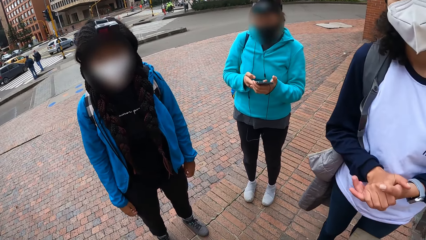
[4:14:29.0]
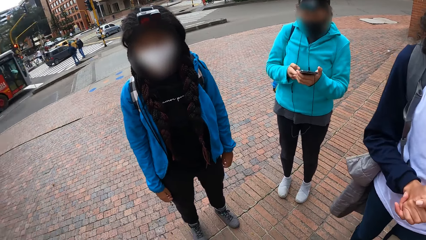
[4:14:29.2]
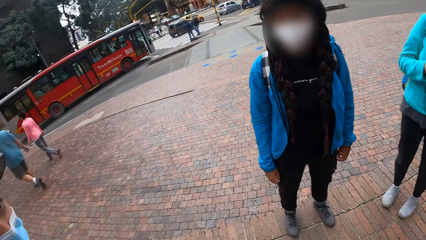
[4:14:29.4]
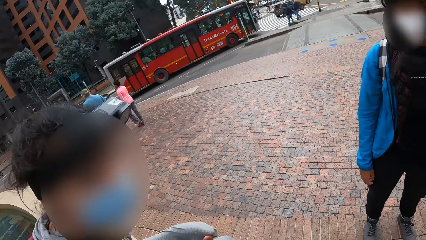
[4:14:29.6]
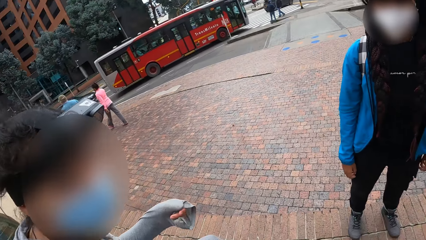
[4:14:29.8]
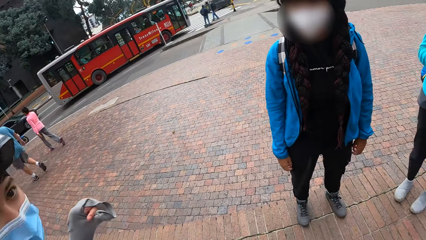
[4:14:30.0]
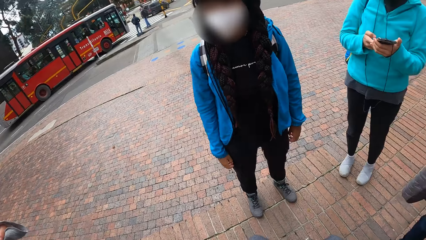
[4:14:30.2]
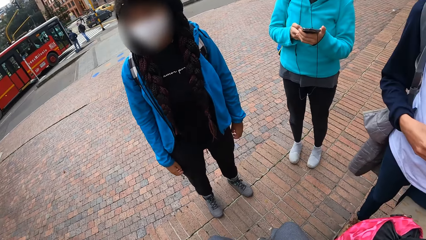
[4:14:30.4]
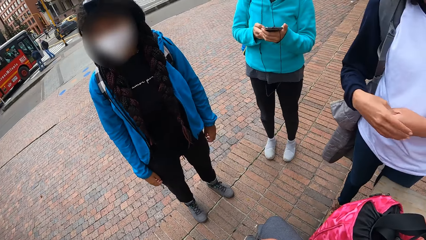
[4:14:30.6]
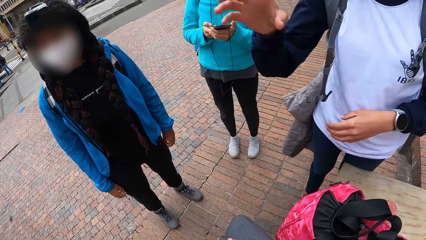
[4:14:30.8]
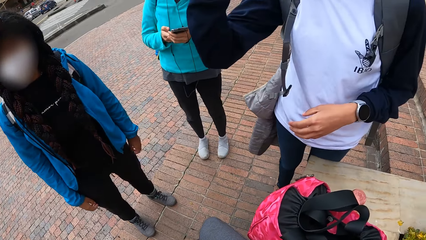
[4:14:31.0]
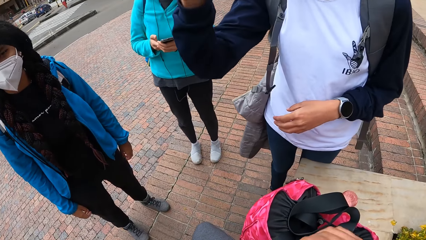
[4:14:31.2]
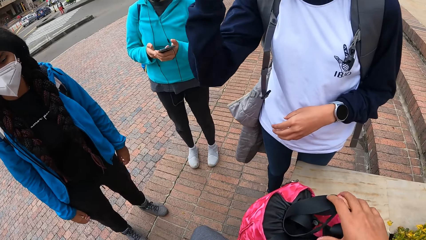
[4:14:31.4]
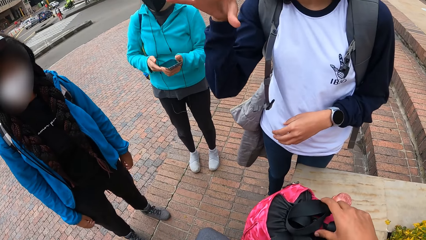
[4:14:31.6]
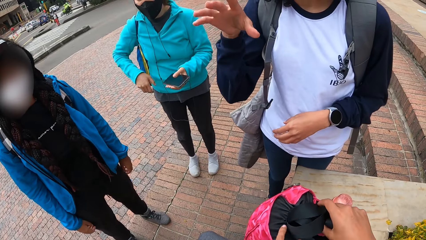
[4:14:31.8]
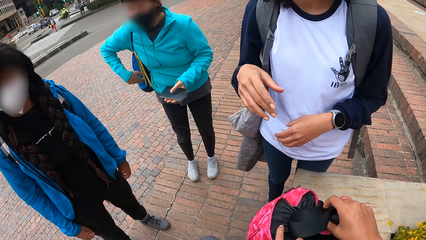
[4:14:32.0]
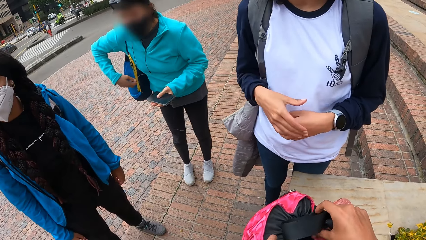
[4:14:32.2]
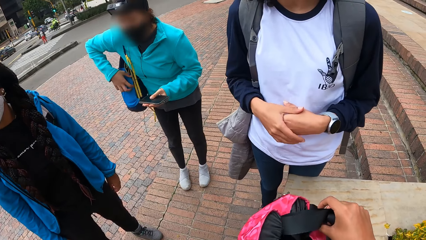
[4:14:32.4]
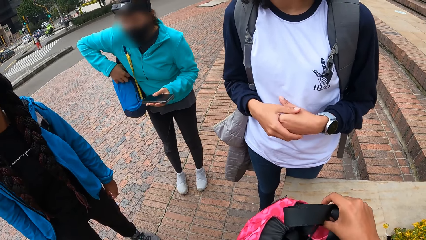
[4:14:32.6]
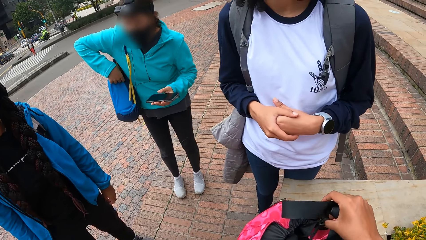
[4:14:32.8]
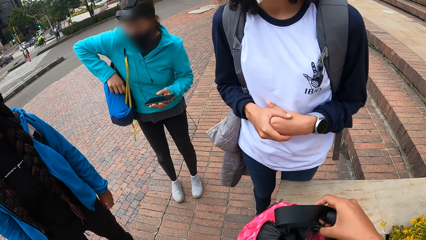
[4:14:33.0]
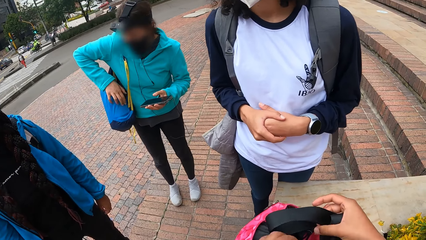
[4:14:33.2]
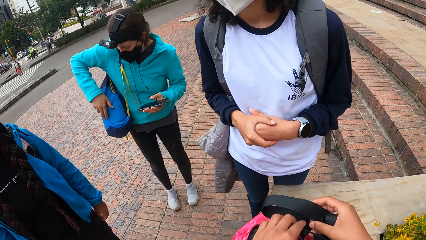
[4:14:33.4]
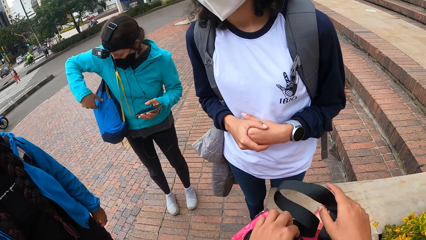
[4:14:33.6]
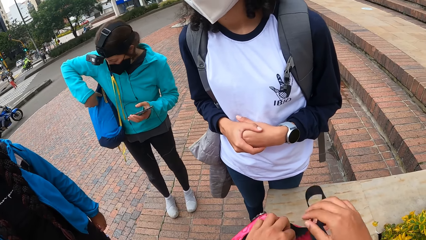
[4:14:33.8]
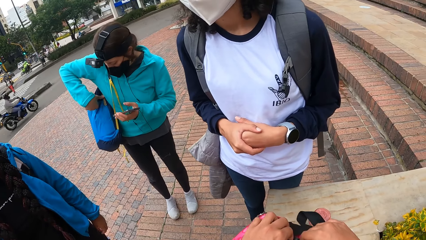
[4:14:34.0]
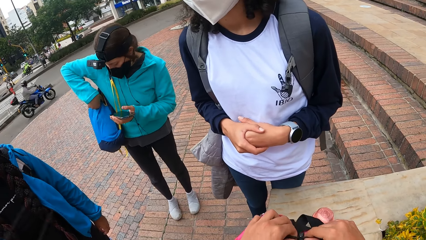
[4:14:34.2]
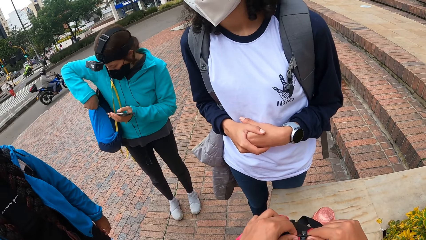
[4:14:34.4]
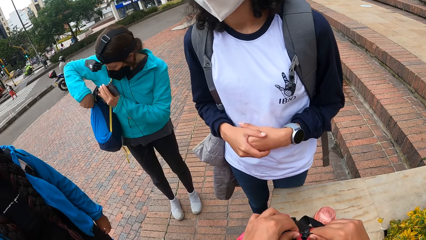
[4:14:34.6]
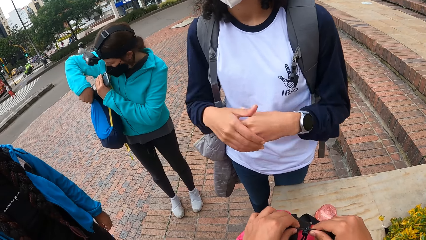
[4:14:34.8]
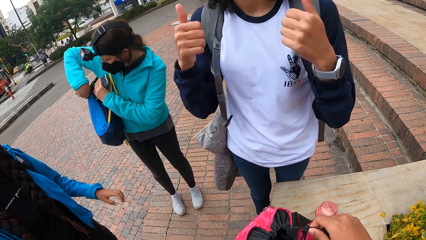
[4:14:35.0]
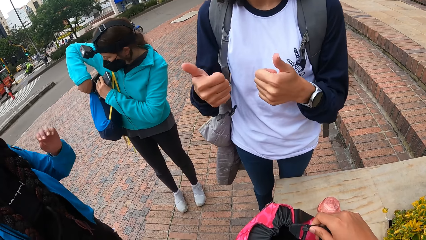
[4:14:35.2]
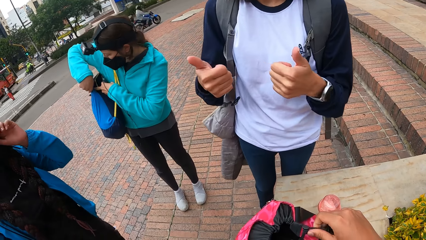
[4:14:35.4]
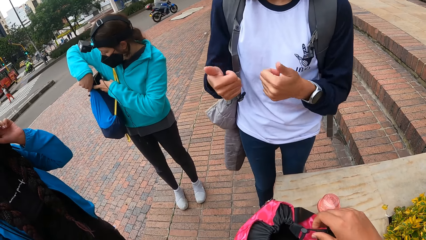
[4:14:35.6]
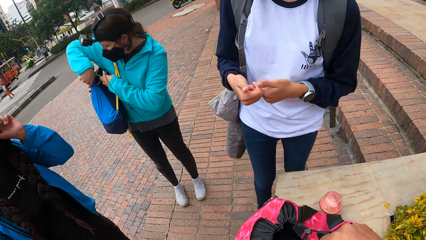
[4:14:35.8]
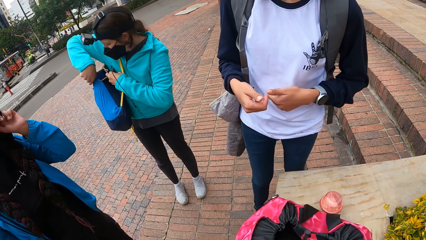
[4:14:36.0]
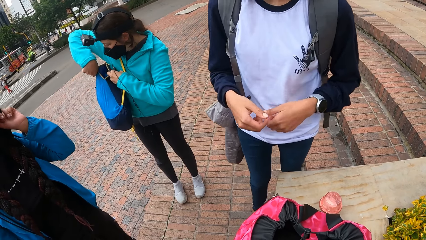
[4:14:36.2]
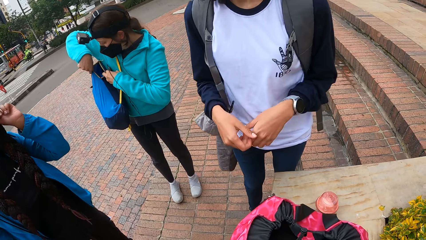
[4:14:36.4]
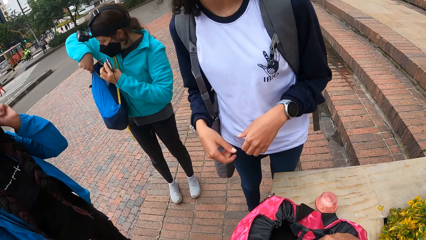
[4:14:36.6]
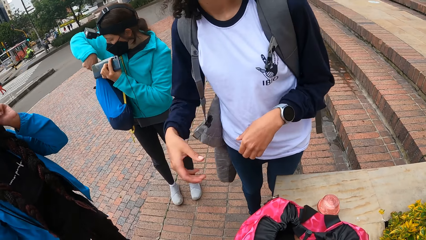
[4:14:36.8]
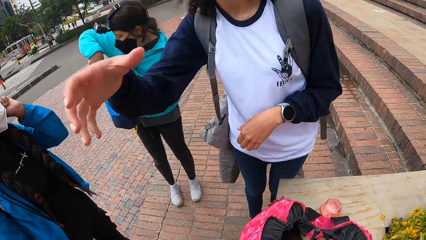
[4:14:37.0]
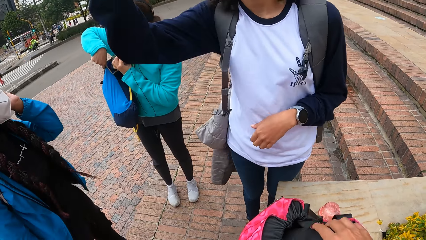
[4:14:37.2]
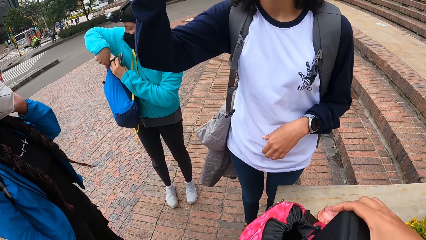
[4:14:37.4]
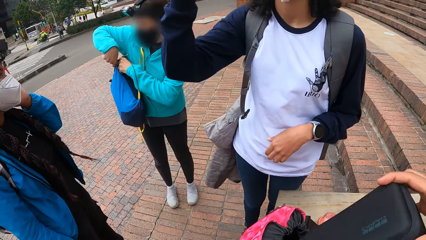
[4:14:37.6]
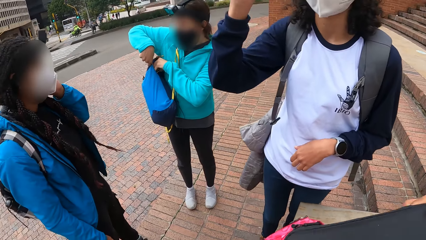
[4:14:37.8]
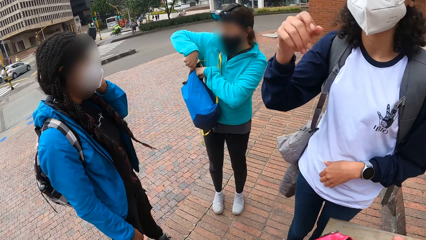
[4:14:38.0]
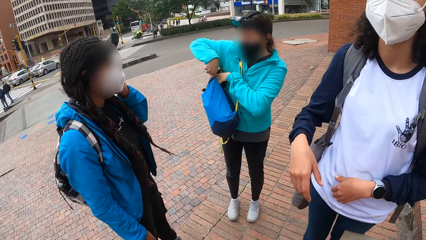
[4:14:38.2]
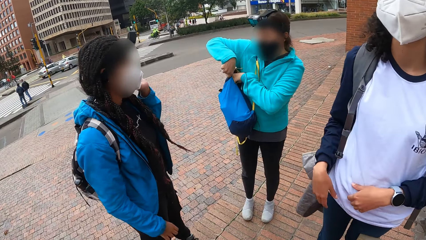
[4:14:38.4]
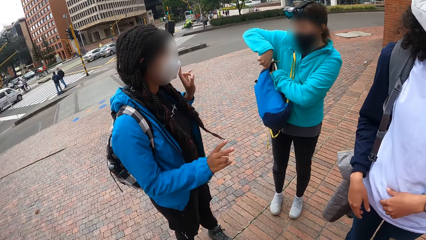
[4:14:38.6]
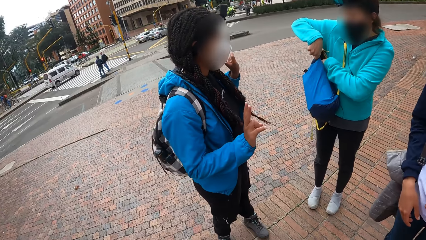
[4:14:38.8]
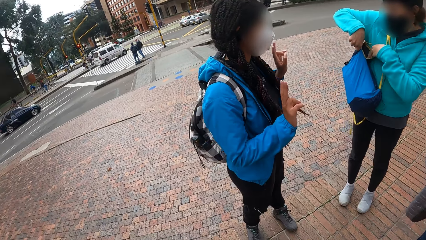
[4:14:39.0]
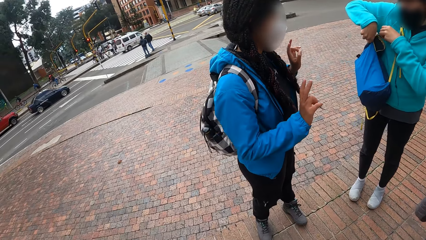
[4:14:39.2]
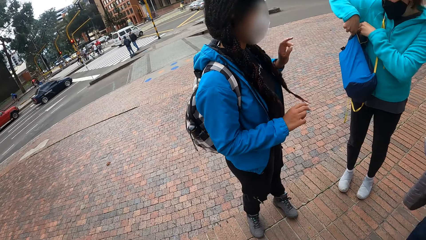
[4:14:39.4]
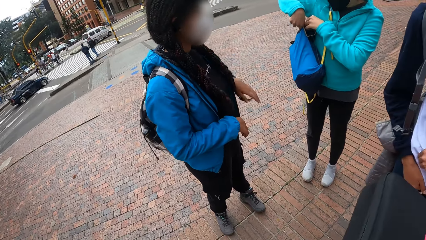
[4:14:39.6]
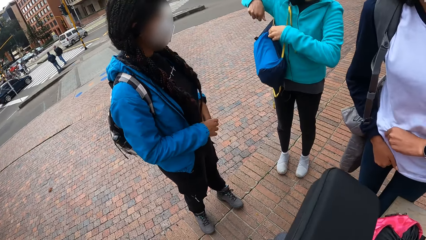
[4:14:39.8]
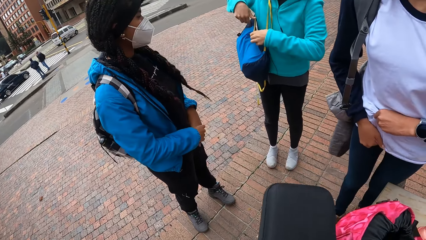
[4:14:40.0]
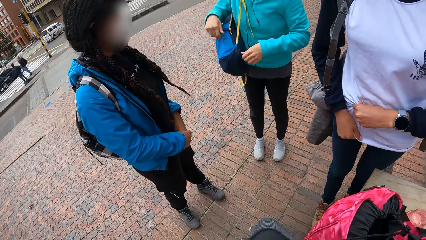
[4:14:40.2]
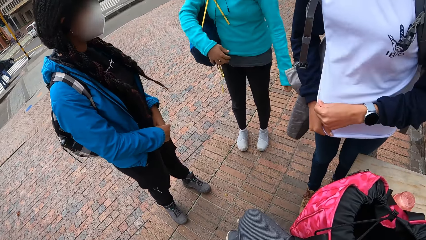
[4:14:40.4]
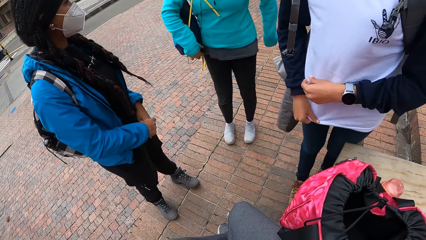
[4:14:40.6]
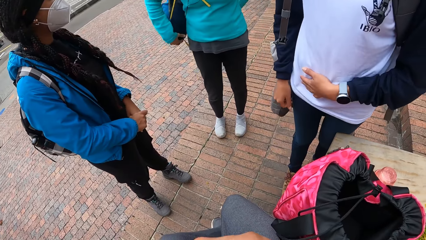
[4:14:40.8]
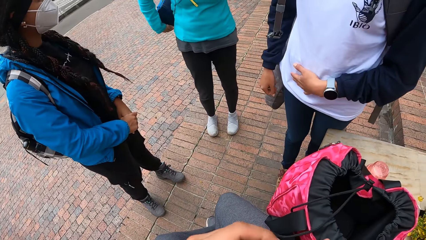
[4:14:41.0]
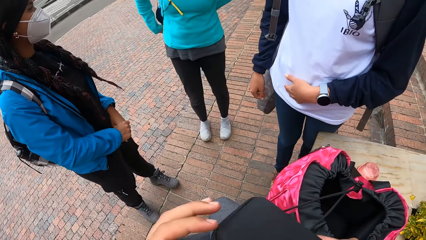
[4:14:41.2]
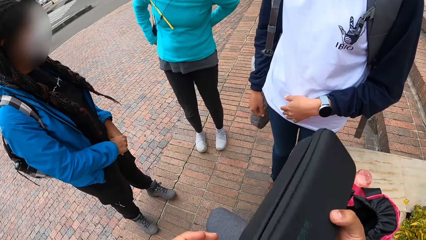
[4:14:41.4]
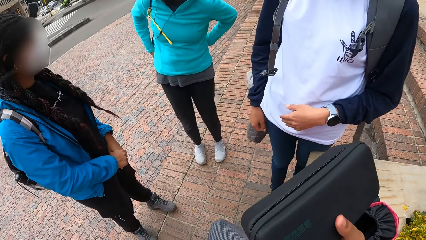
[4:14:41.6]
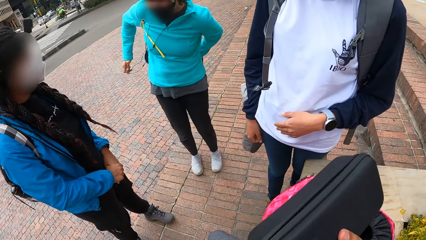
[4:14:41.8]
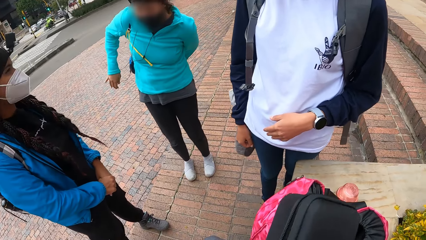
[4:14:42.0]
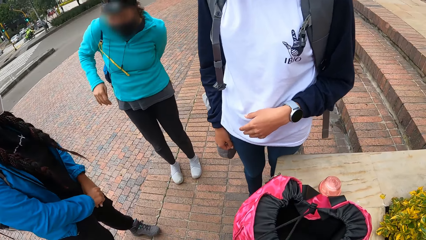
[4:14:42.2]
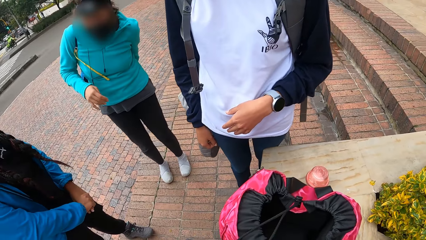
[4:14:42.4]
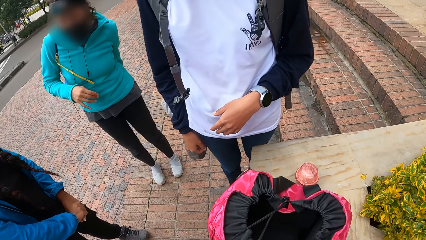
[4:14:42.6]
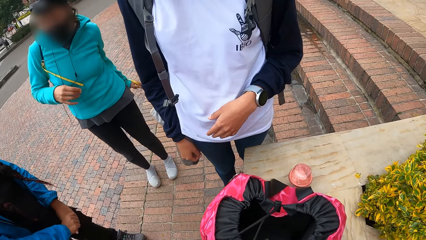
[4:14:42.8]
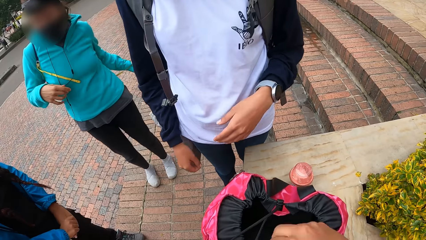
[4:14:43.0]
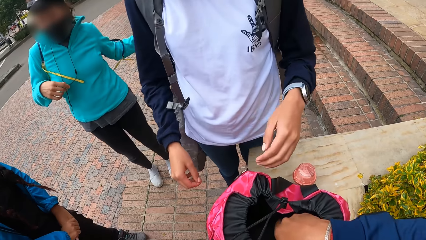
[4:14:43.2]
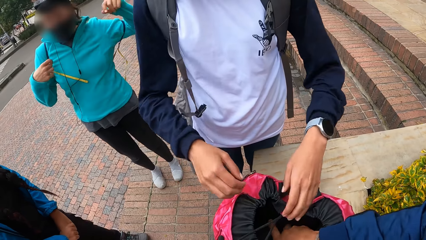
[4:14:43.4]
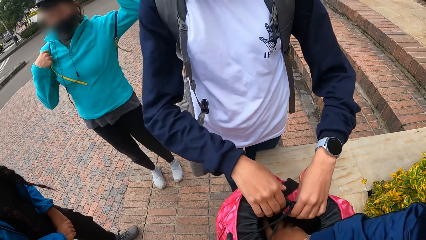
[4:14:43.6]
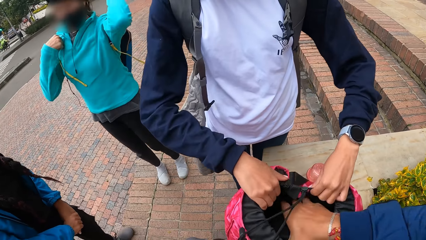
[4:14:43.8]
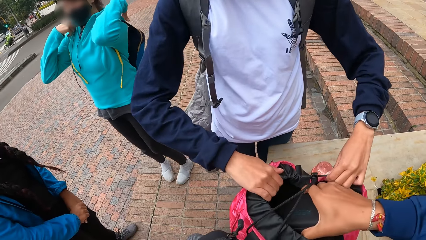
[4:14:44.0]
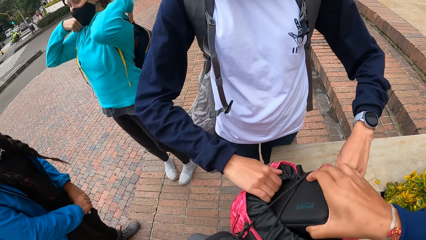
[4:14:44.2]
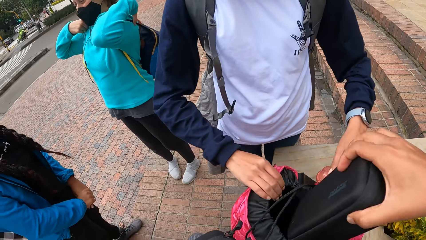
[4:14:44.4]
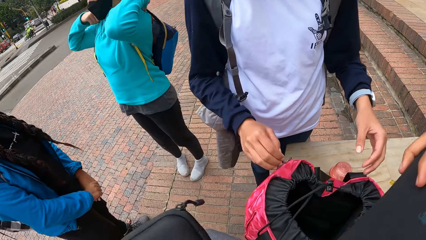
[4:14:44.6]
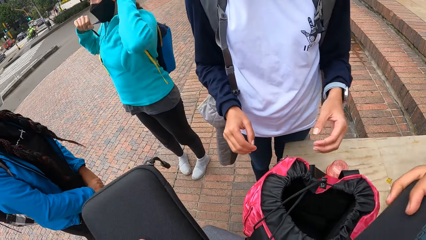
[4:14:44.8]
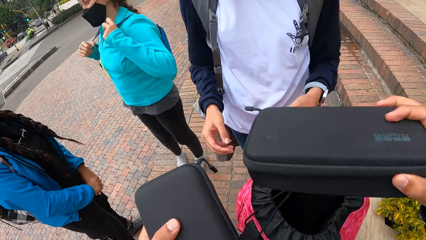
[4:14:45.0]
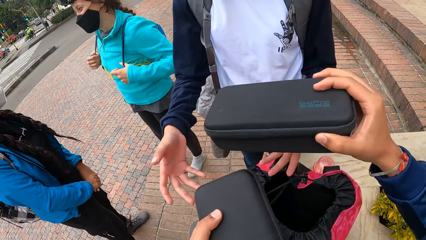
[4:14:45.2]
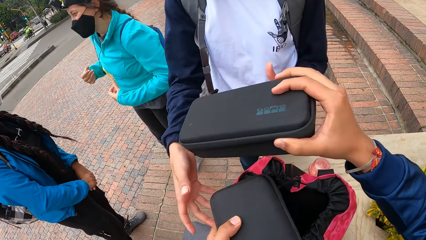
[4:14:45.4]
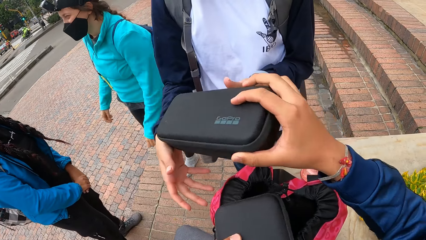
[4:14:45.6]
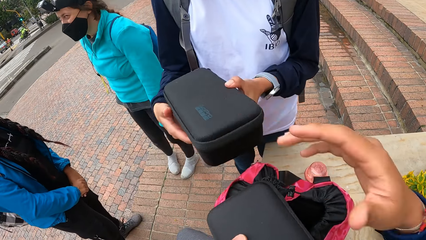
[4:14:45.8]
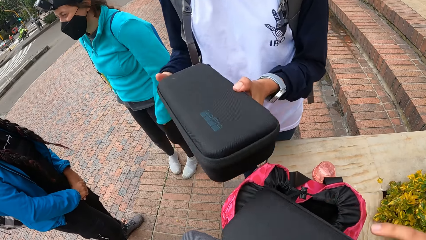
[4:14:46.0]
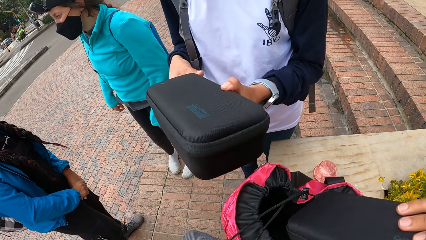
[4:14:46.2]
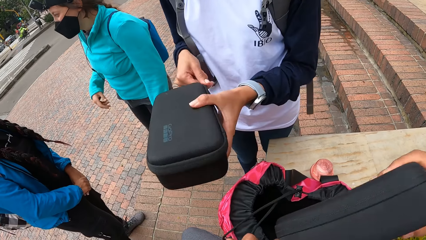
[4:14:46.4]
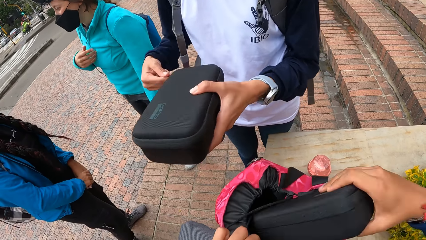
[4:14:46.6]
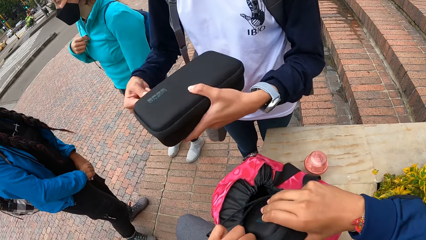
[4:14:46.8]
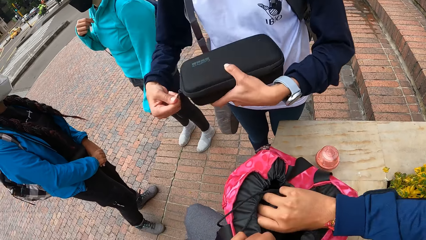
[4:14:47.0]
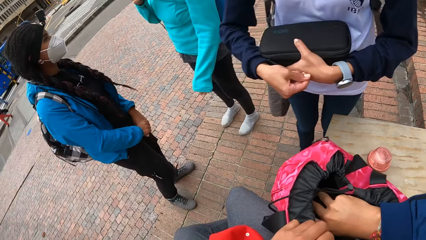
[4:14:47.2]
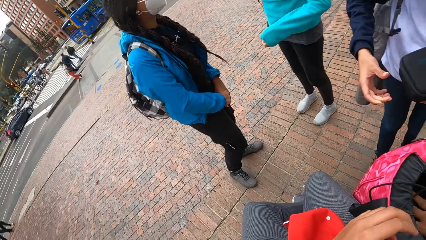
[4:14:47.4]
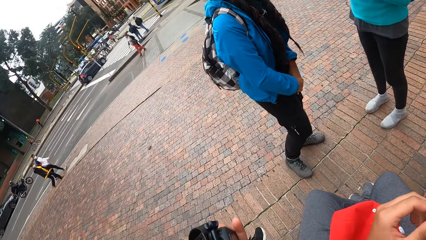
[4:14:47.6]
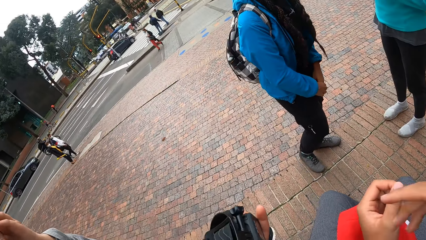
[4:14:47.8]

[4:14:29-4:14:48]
The camera wearer adjusts the bag with his hands. A woman inserts the phone into her bag with her left hand. The camera wearer removes a purse from the bag with his right hand. He does it again. A man holds the bag with his hands. A lady moves the hands. The lady picks up the bag from the camera wearer. The camera wearer passes the purse in his right hand to the man. He inserts the purse in his right hand into the bag. The lady opens the bag.
